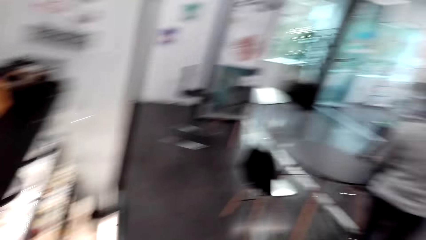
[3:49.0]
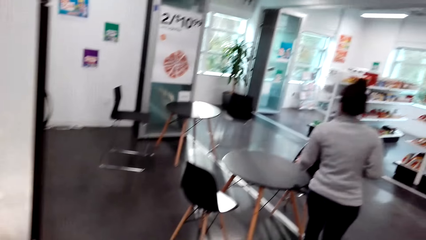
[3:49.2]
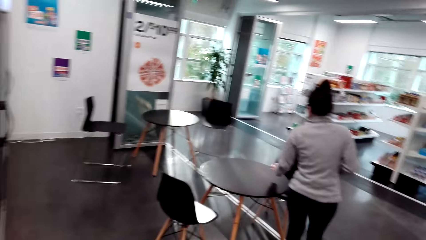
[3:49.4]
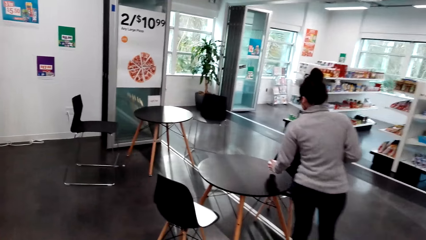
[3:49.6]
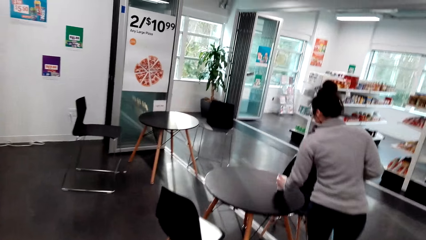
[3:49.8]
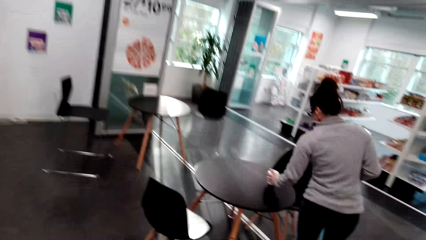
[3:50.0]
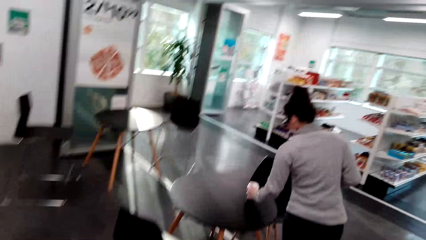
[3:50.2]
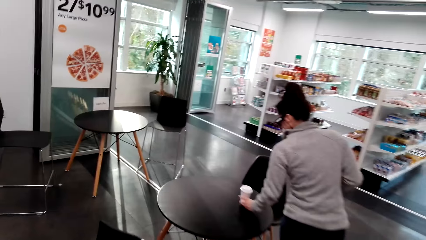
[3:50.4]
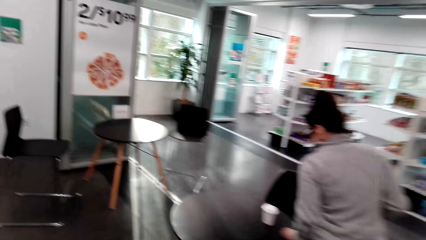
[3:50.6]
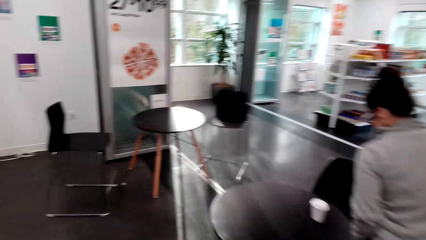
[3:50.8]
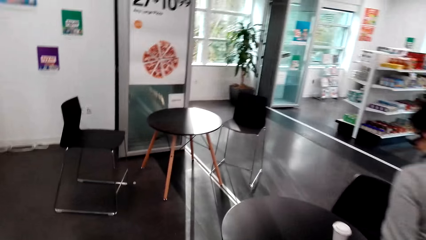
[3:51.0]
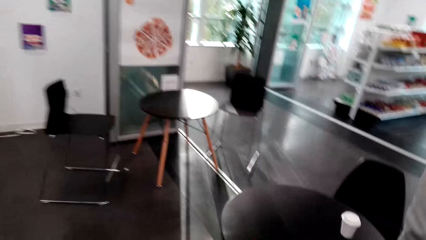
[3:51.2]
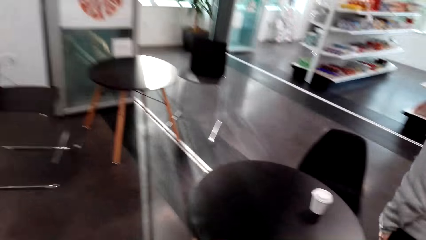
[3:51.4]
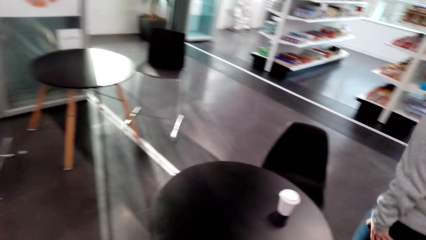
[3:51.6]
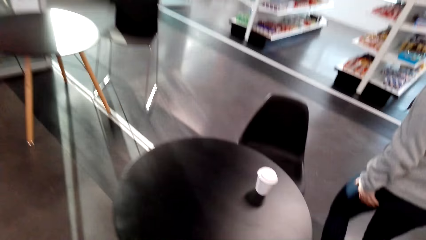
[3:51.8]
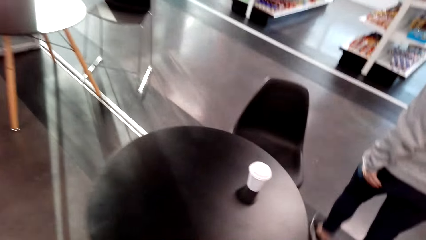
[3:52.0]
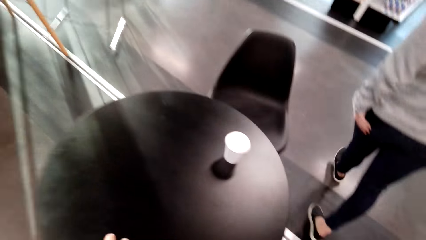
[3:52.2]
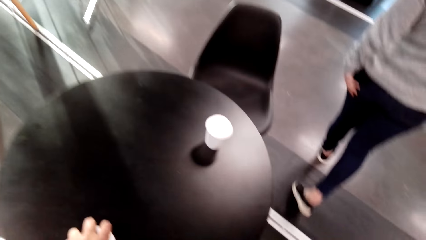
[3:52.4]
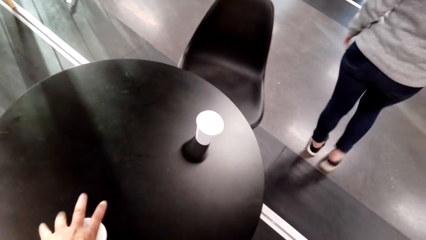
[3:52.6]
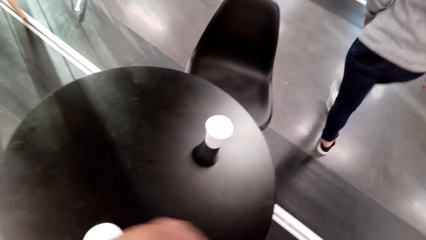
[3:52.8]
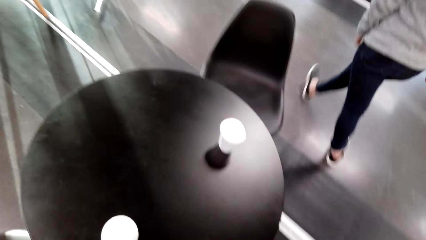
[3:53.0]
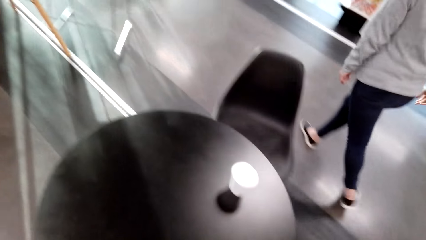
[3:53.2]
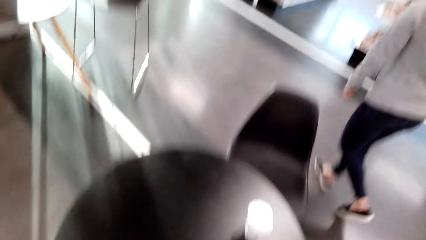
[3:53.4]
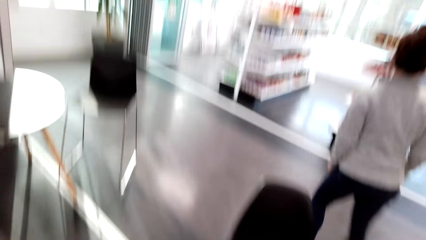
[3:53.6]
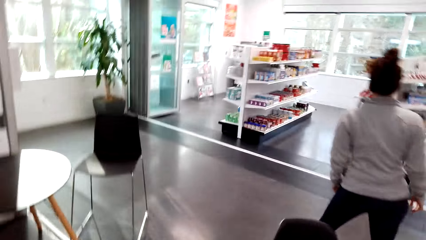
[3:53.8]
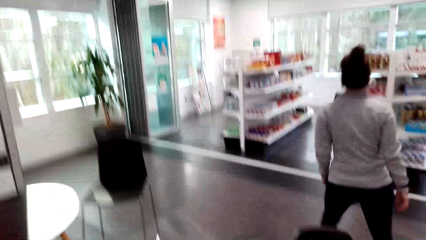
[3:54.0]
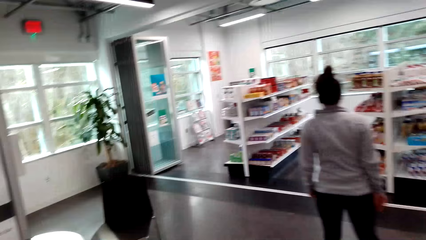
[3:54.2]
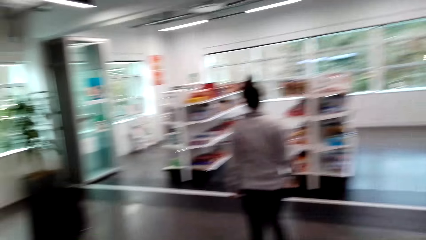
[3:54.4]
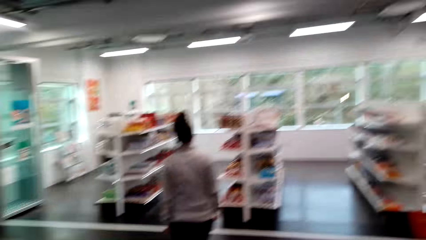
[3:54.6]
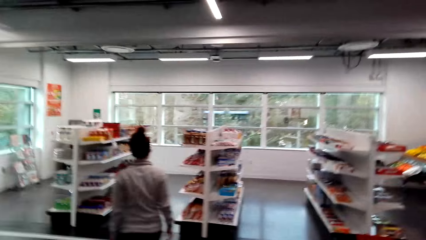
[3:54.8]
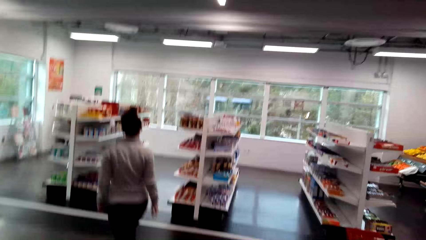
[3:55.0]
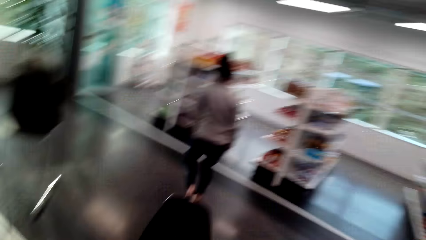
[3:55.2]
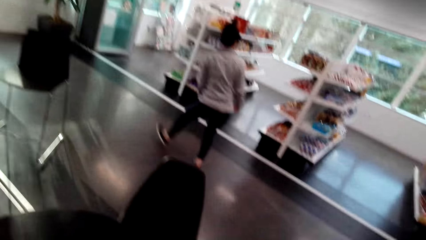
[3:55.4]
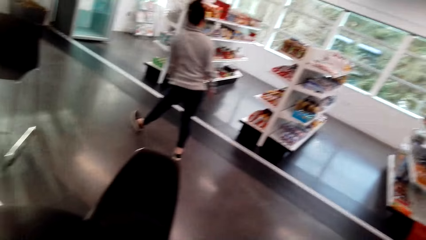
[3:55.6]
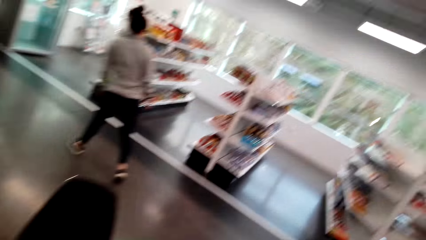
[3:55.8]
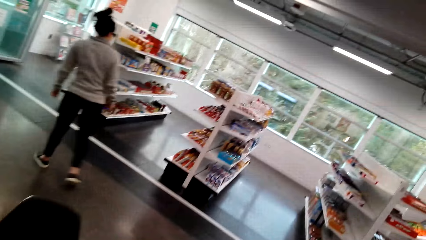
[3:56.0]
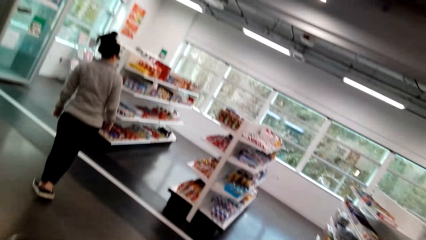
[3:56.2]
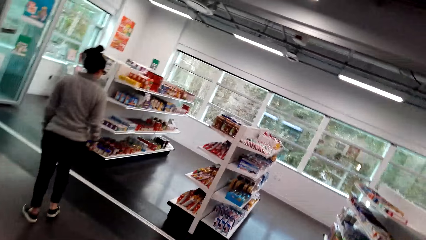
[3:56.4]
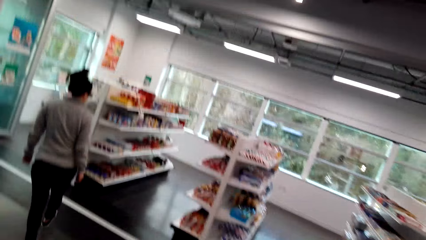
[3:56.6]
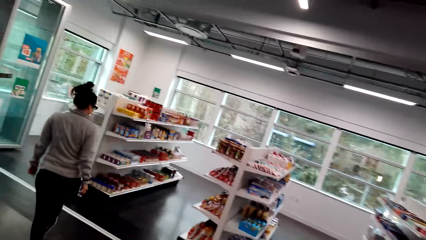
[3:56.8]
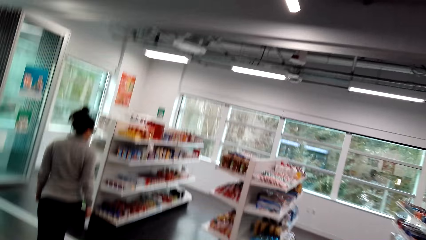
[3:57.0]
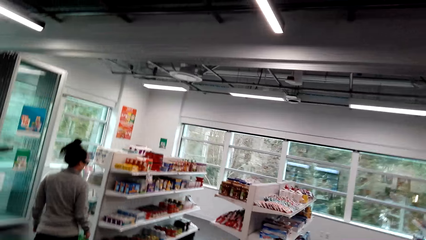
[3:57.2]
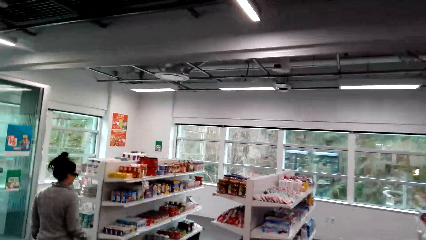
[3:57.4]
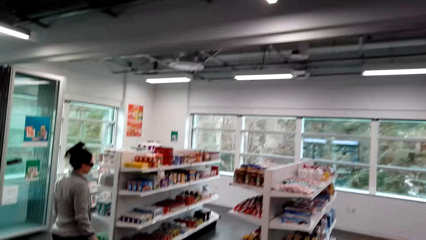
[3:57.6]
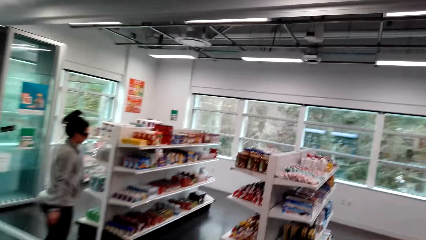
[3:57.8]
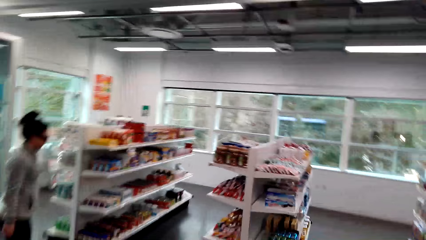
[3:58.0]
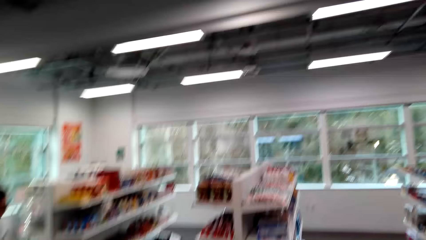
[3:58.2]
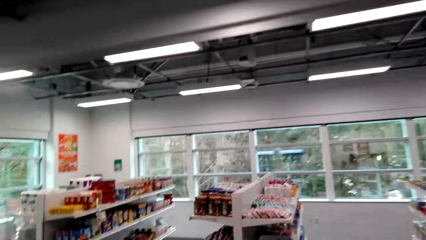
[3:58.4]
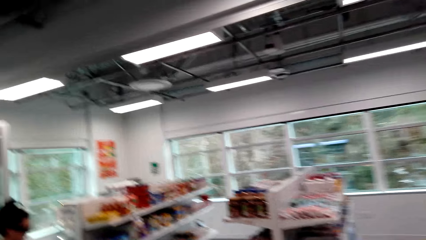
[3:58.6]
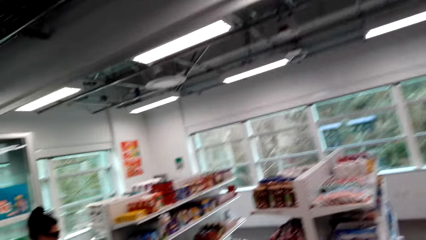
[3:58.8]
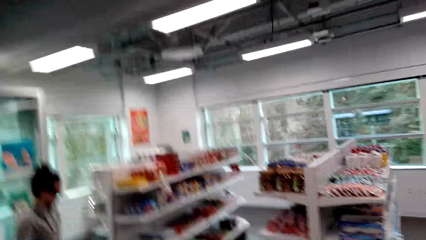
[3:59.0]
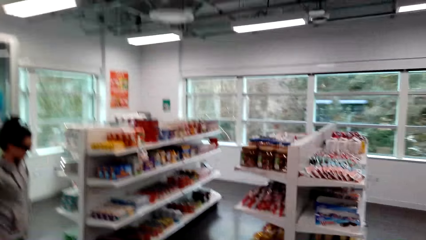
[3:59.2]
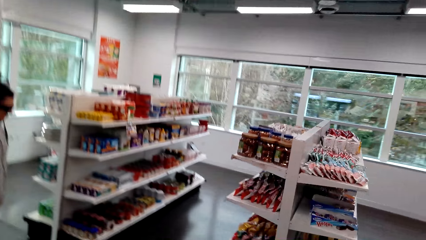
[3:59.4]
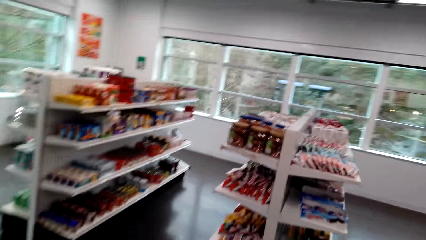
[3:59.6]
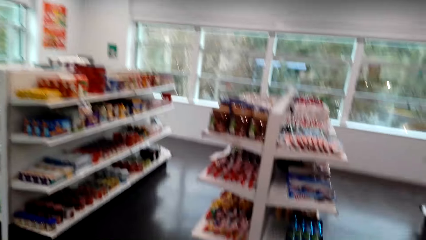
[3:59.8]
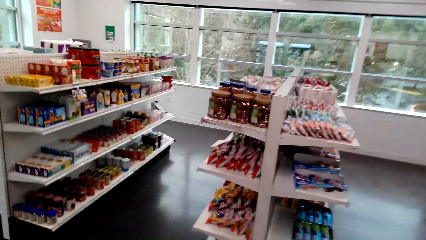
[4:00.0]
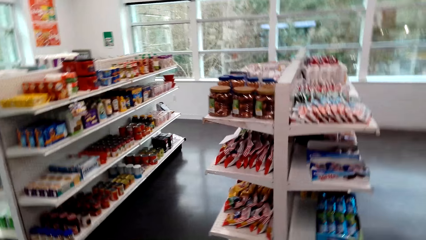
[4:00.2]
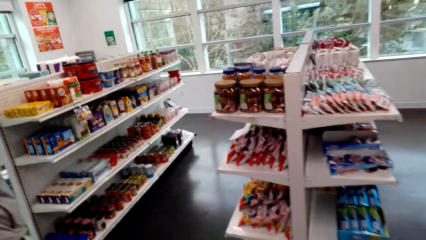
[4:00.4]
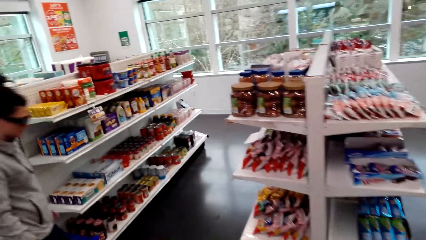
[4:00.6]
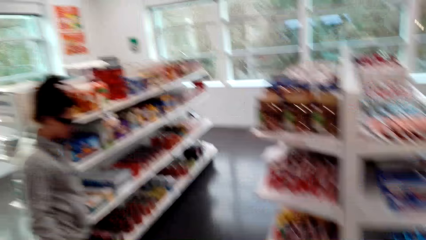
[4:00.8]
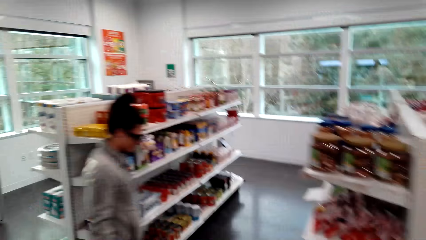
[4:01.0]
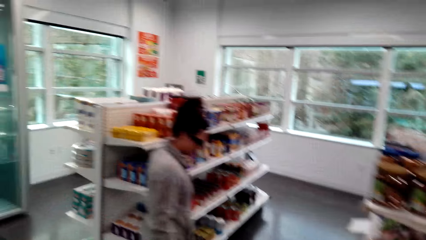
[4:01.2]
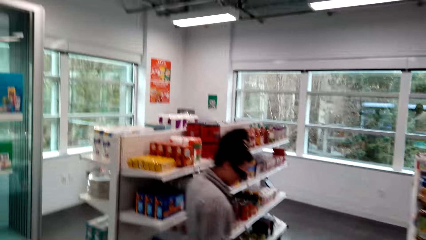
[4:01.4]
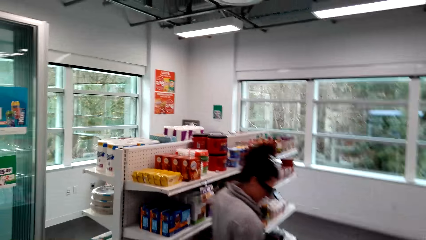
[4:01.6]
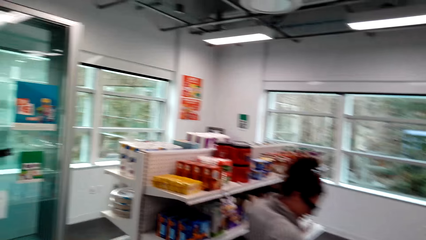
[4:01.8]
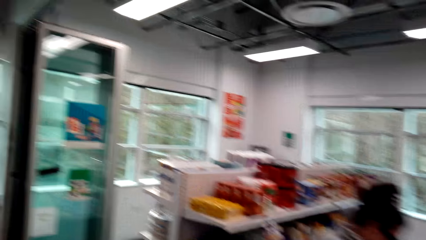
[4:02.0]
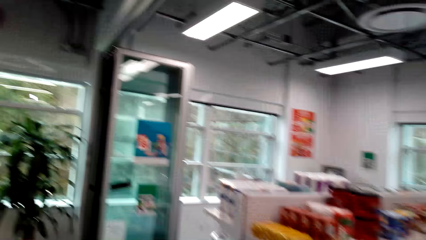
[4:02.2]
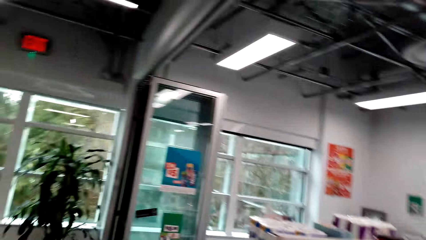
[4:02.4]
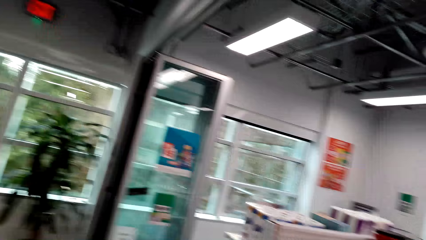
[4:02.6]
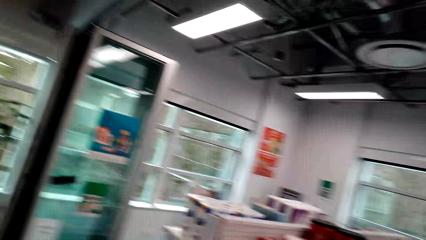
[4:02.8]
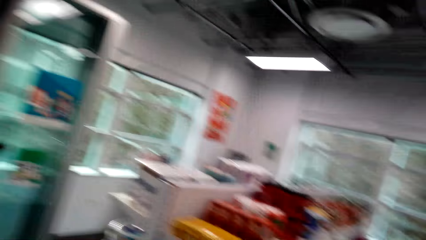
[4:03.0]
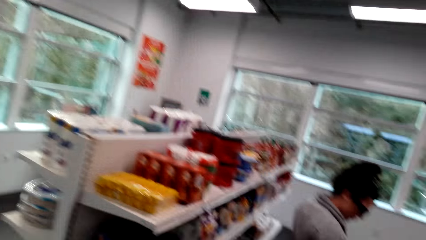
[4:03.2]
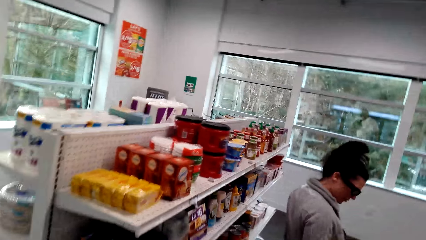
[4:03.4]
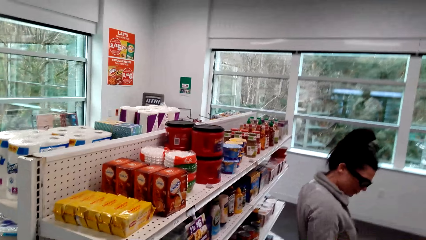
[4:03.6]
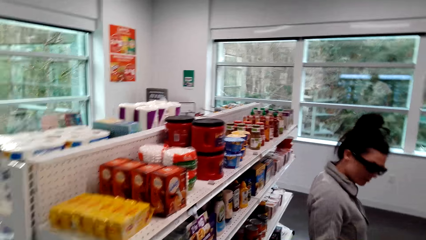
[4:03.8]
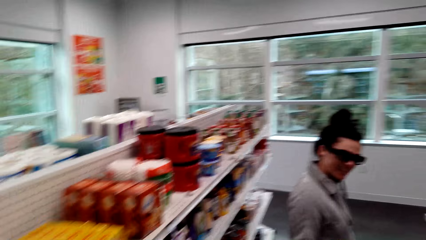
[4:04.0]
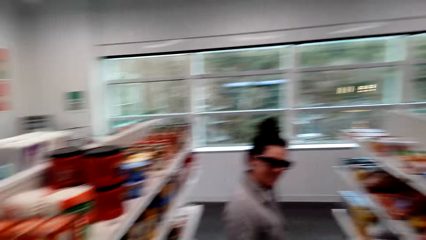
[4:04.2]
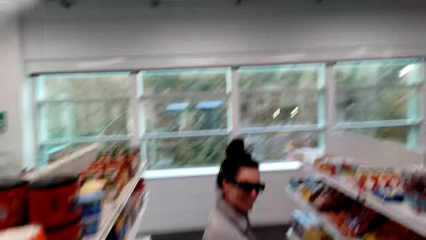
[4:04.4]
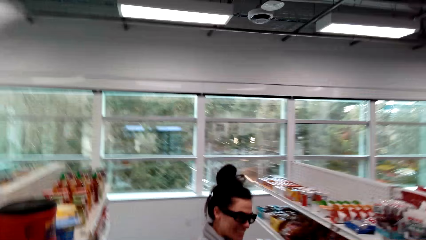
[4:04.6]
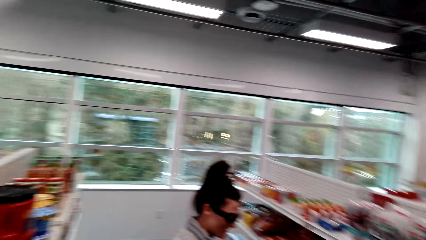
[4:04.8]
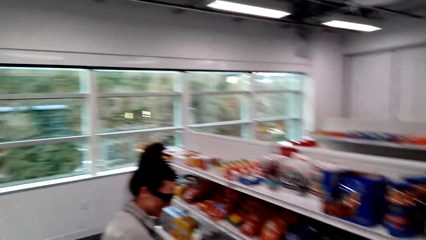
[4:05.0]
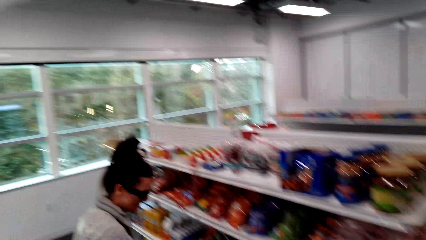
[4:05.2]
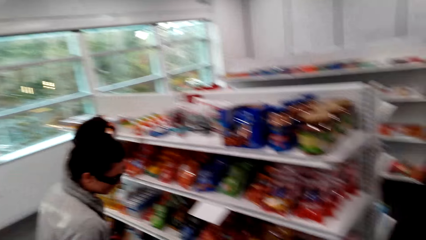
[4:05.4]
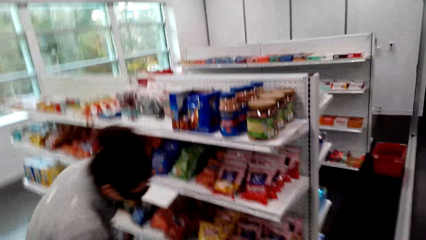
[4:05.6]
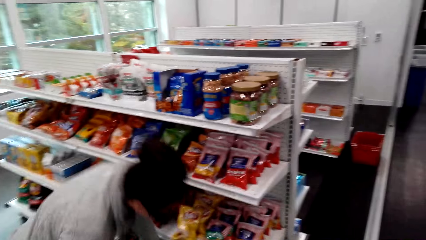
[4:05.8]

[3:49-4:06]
The camera wearer moves around the supermarket. A woman places the tumbler of coffee on a table. The camera wearer walks forward. They place a tumbler of coffee on the table. The woman walks forward and moves around the supermarket. The camera wearer moves around the supermarket. They walk forward. The woman walks forward. The camera wearer dialogues with the woman.
